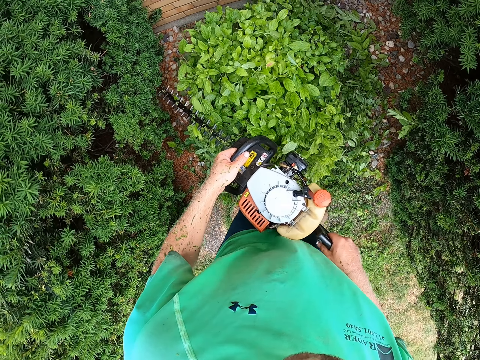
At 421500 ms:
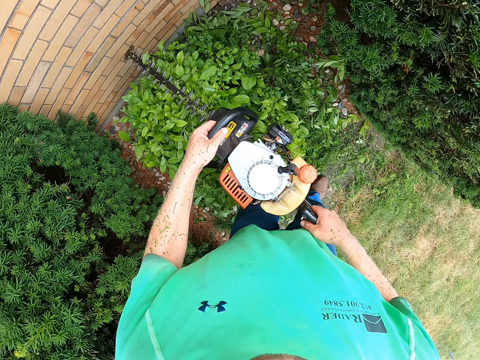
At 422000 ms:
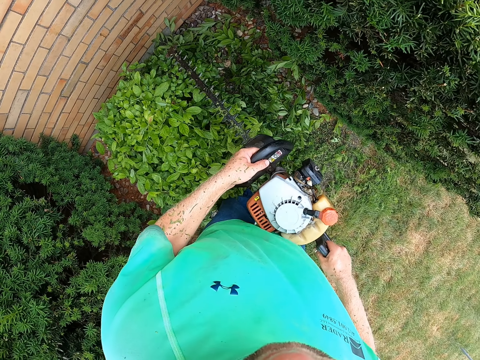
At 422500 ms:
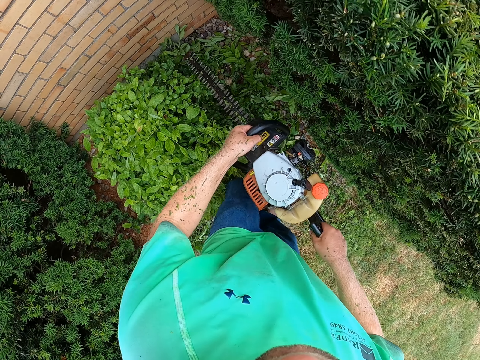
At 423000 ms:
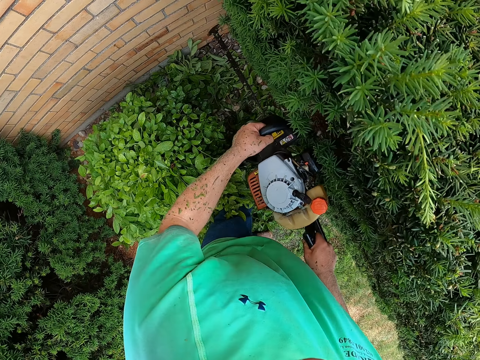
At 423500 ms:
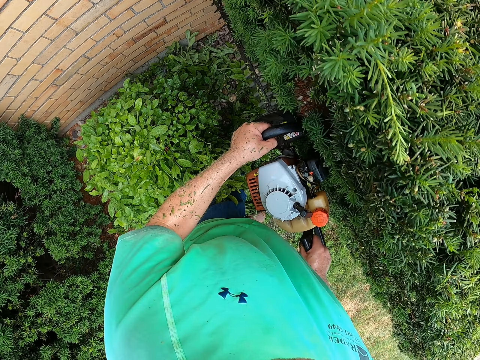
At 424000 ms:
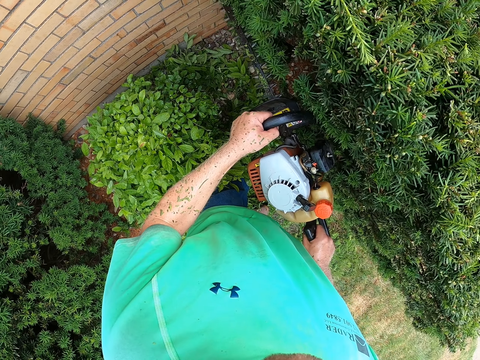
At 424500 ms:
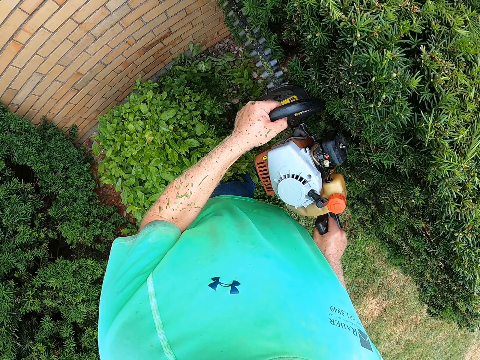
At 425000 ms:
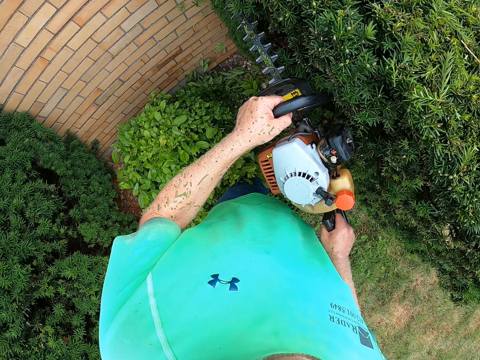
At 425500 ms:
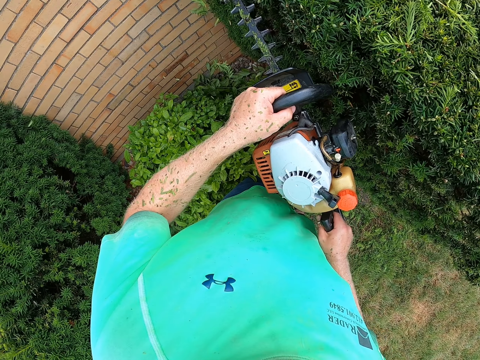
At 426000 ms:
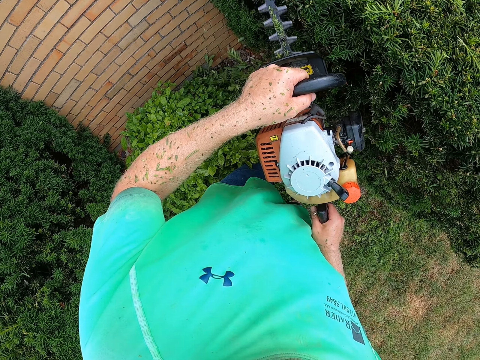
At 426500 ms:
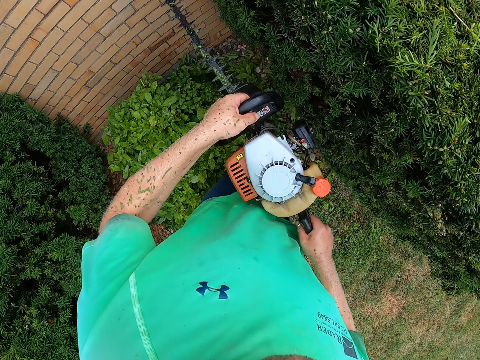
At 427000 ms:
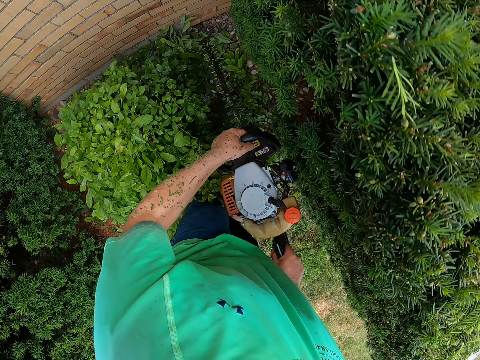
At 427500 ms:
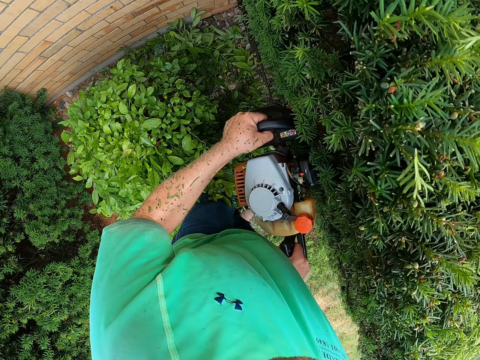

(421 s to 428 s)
The camera wearer trims the plant with the hedge trimmer in both hands.

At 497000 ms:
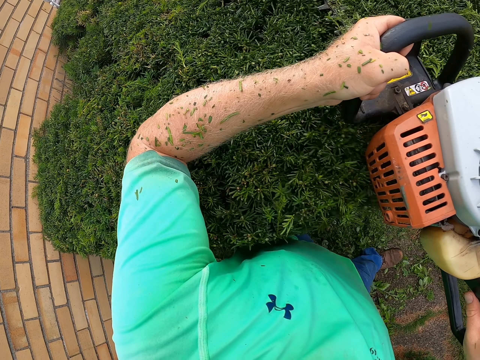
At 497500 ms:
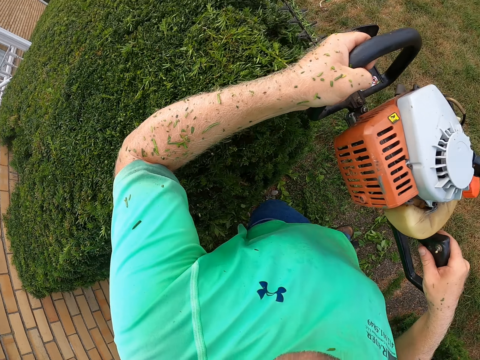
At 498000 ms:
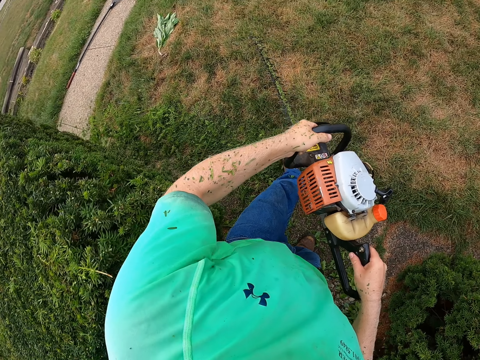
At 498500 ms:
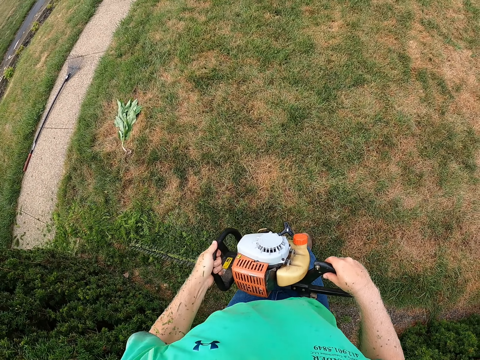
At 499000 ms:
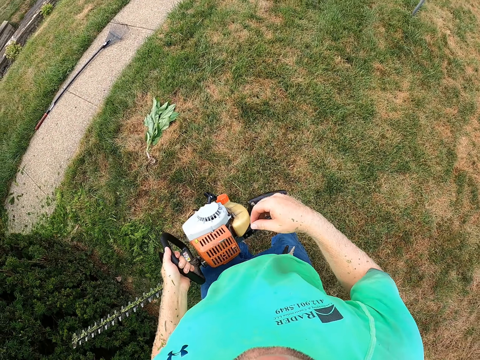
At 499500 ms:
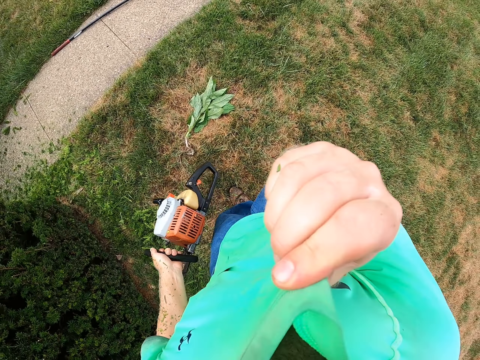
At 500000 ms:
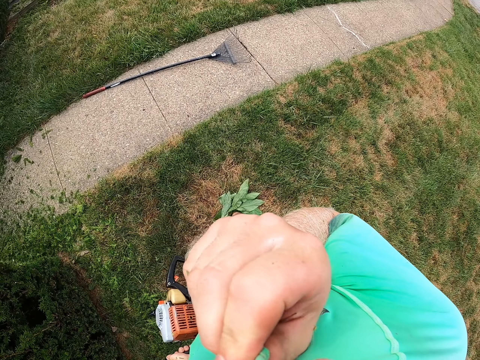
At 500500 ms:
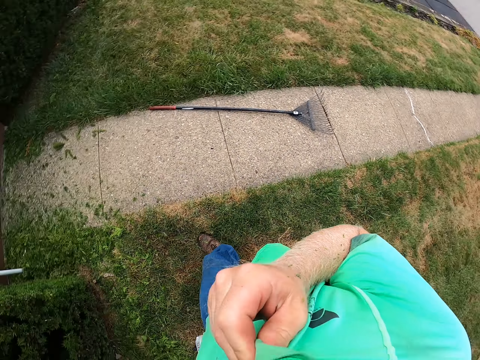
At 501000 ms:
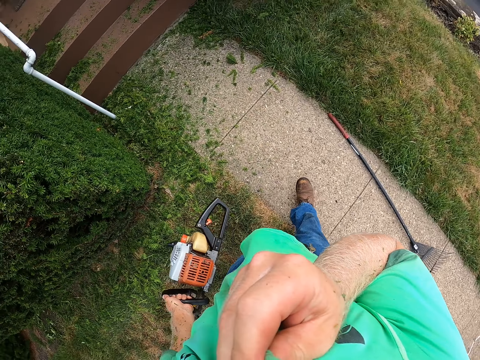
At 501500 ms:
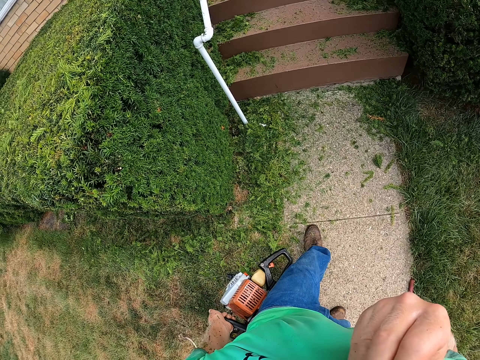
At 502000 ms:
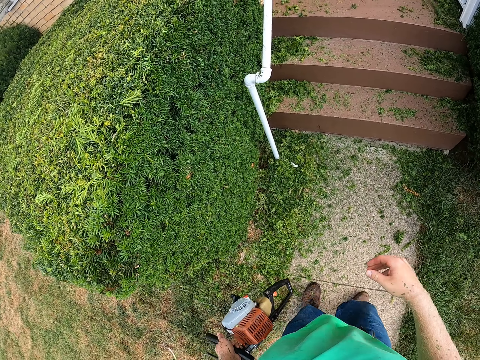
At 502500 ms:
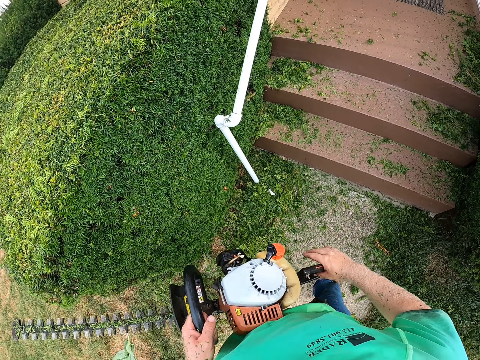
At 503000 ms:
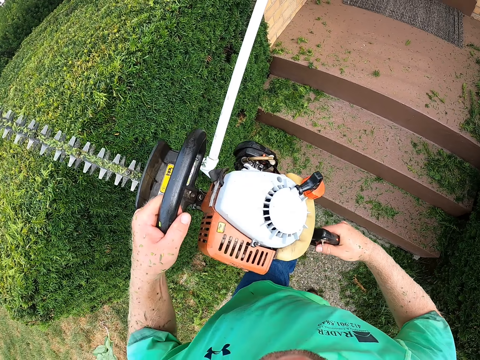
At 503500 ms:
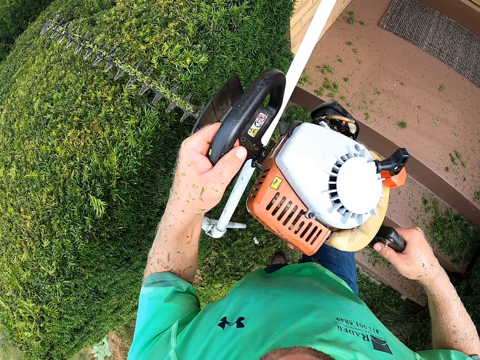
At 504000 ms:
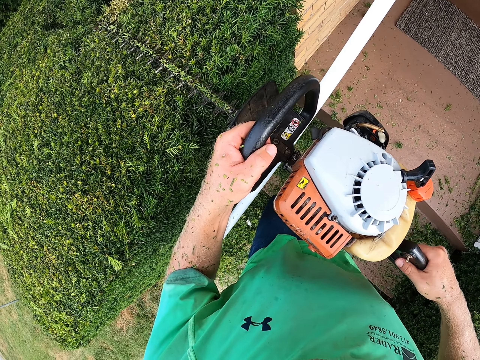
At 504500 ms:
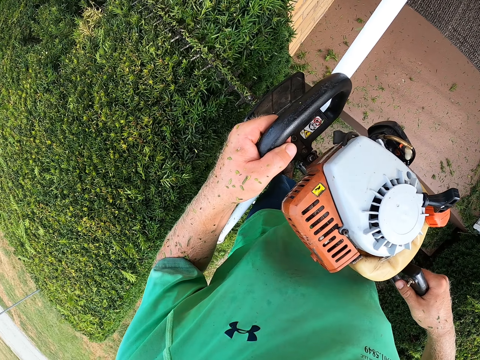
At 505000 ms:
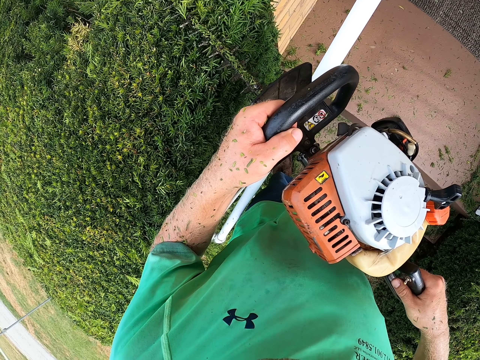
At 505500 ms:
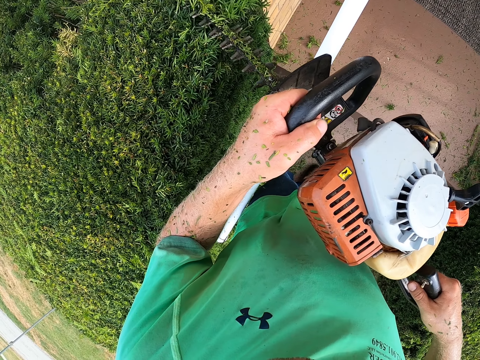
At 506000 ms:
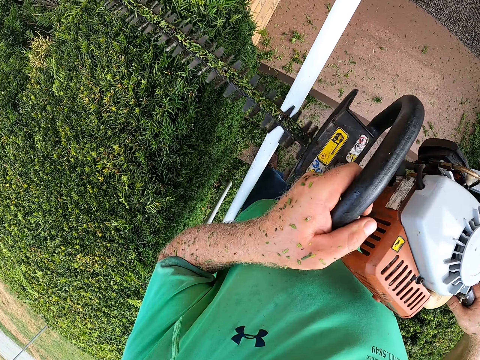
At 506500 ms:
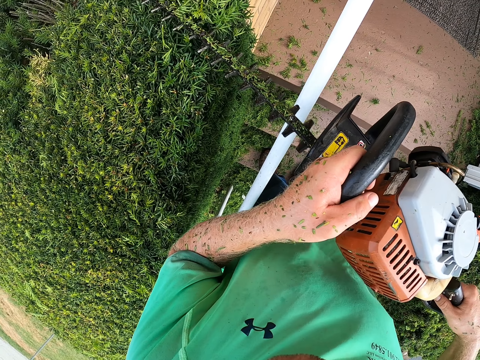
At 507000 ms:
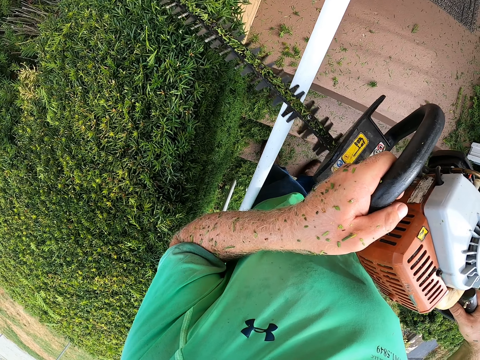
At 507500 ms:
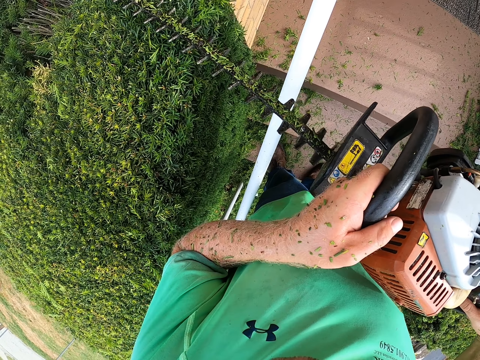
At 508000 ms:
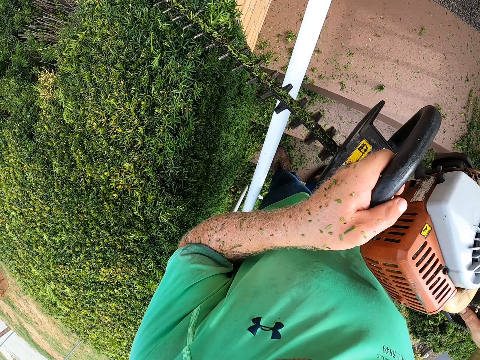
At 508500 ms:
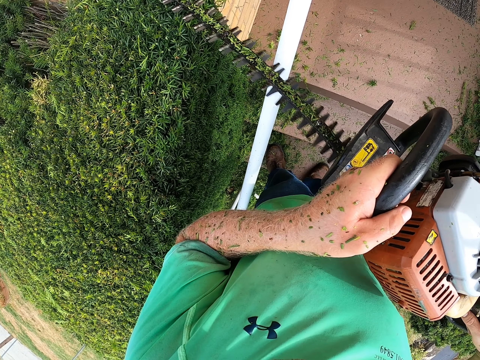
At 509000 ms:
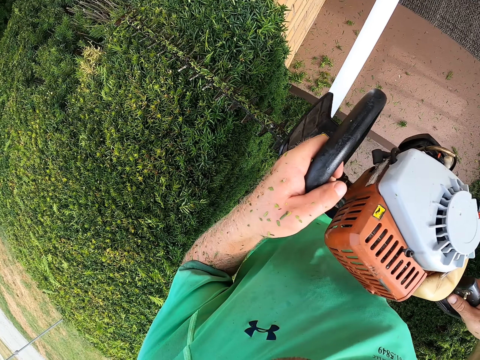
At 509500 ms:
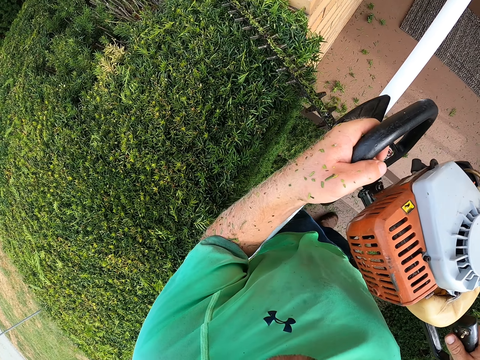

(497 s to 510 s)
The camera wearer touches his face. He grabs his shirt with his right hand. He cleans his nose with his shirt in his right hand. He walks in the field. He grabs the back handle of the hedge trimmer in his left hand with his right hand. He trims the plant with the hedge trimmer in both hands.

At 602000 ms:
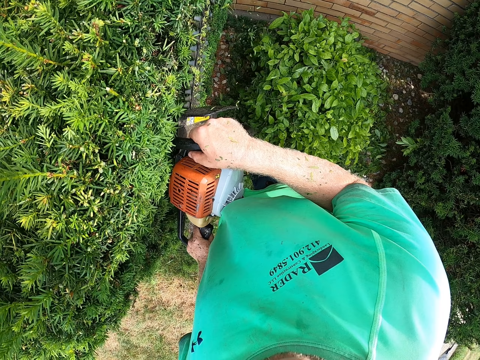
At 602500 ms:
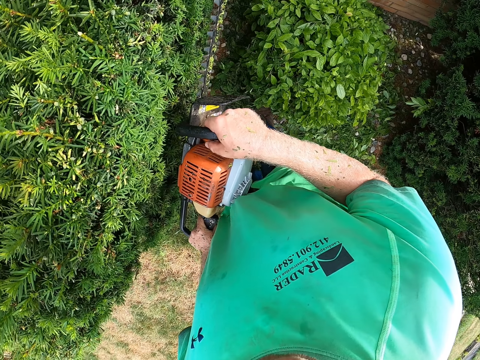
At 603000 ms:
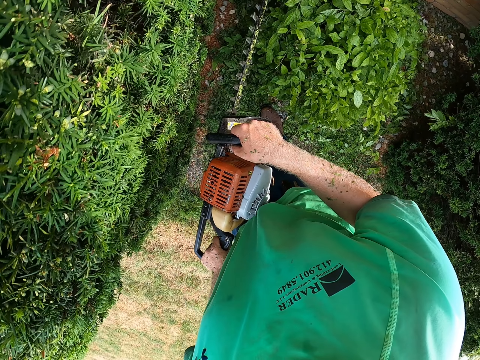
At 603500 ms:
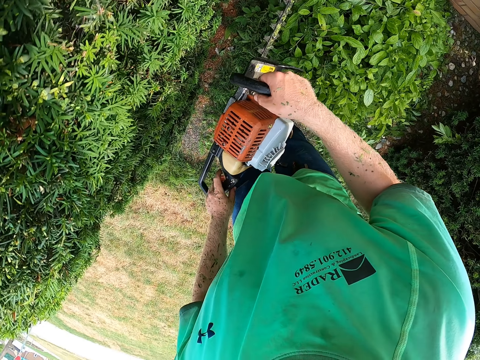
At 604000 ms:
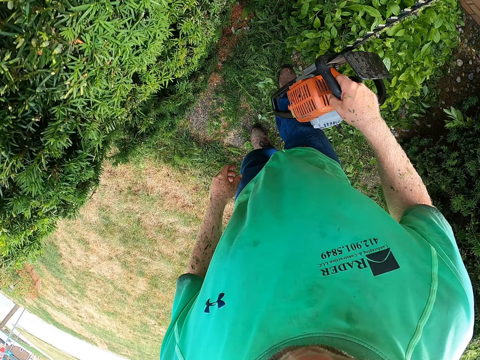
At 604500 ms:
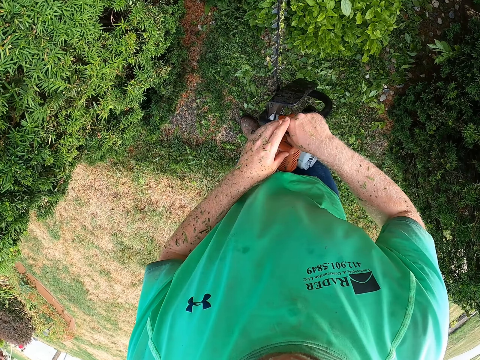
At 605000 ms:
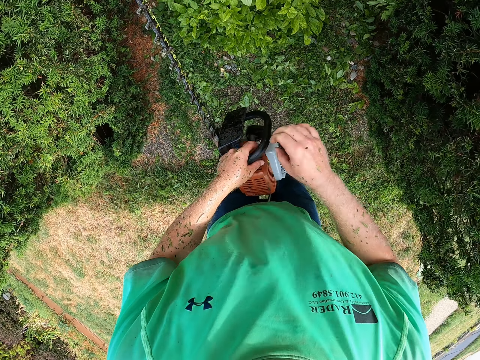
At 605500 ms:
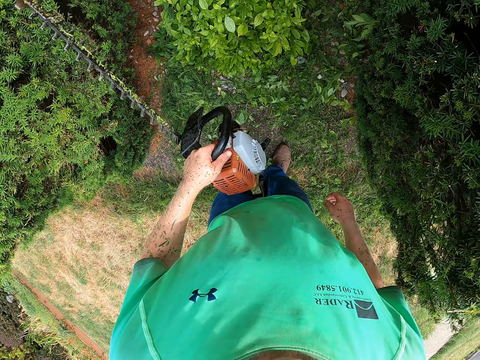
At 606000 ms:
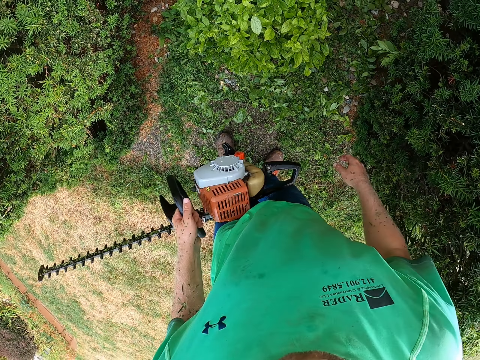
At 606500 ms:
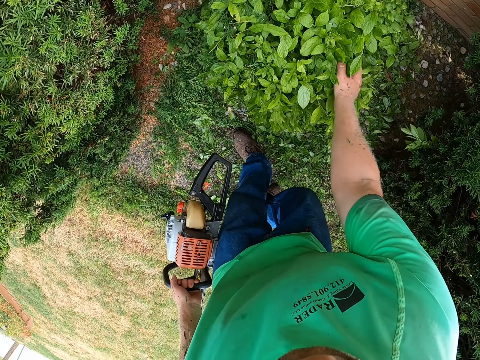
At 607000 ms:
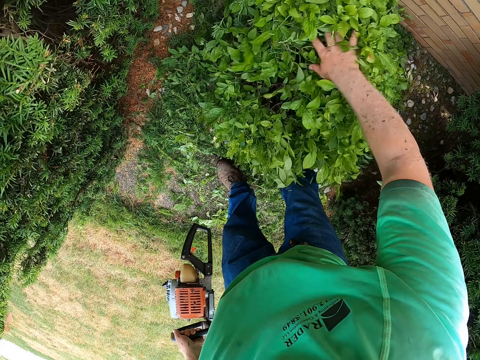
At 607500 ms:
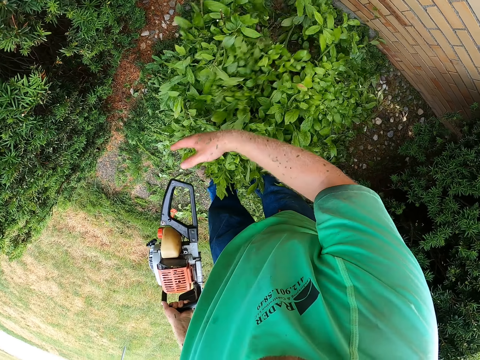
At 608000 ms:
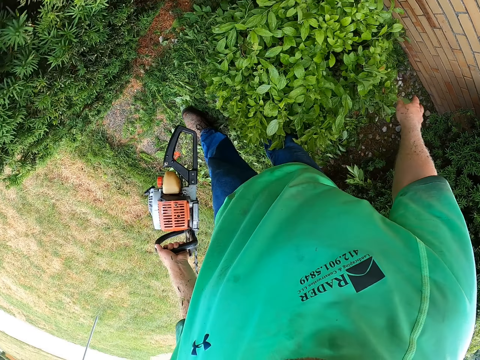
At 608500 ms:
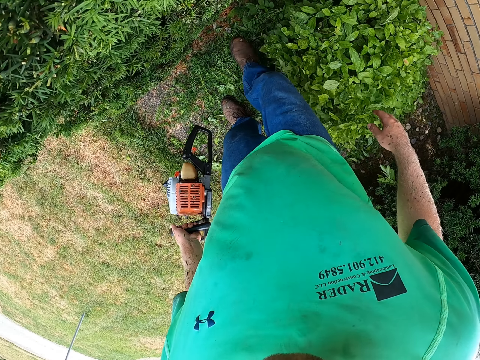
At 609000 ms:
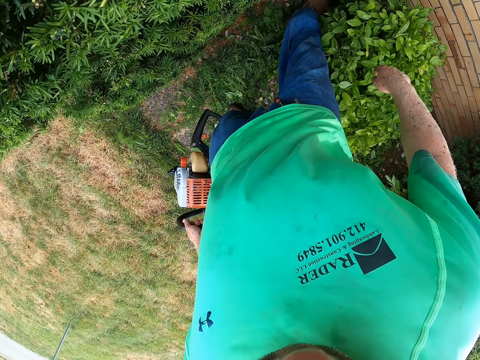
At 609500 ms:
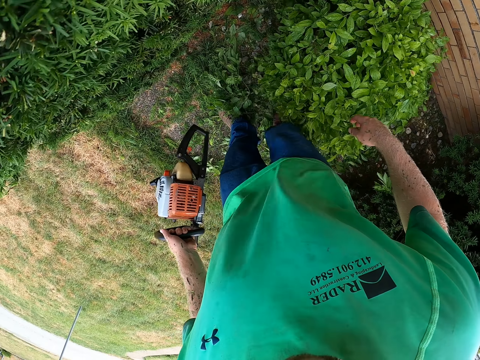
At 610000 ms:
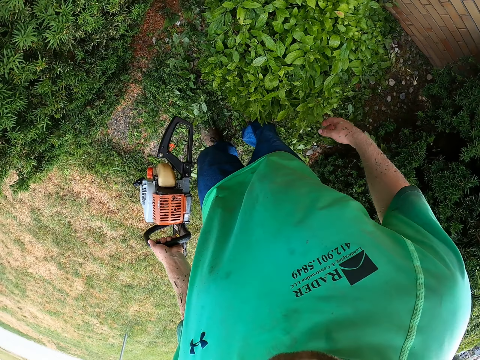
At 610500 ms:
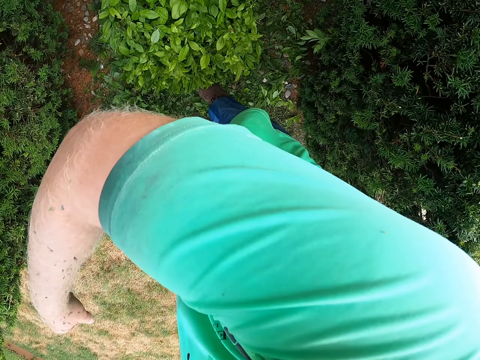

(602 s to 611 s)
The camera wearer holds the hedge trimmer with his right hand. He passes the hedge trimmer in his right hand to his left hand. He holds the electric trimmer with his left hand. He dusts a shrub with his right hand. He touches a bush. He moves grass debris on the ground with his right leg.
